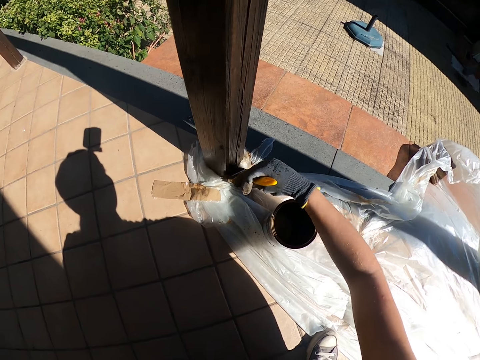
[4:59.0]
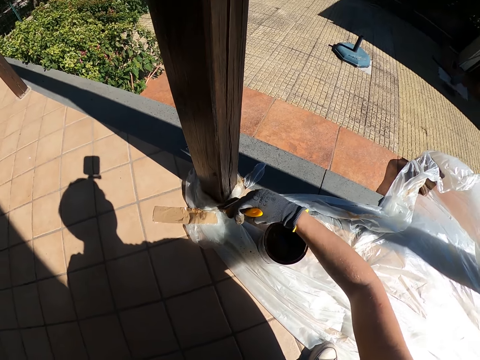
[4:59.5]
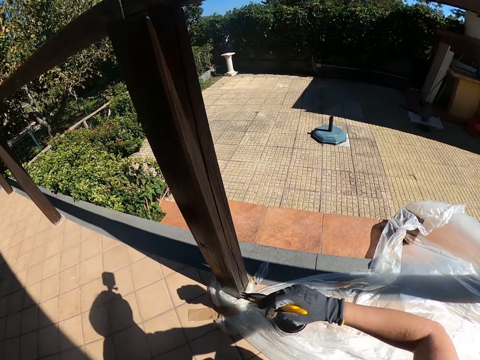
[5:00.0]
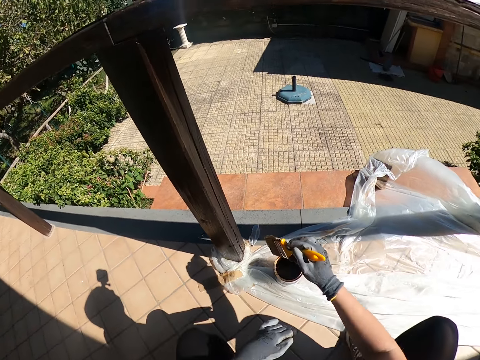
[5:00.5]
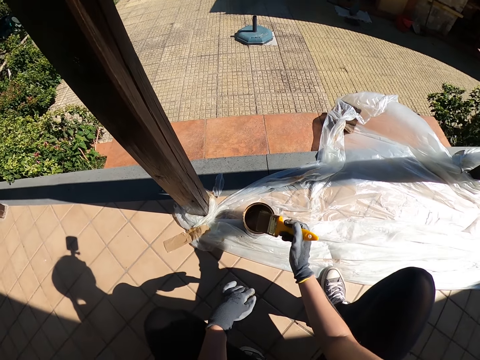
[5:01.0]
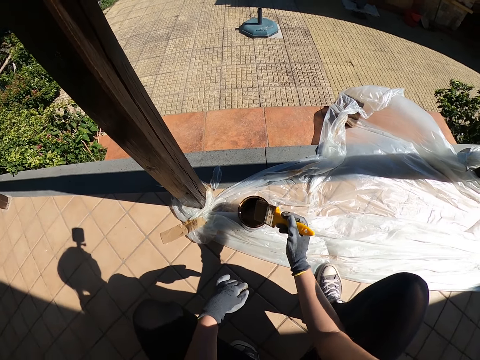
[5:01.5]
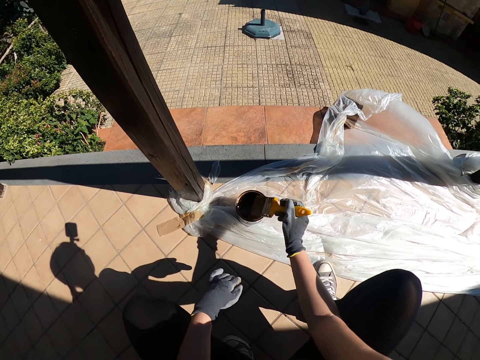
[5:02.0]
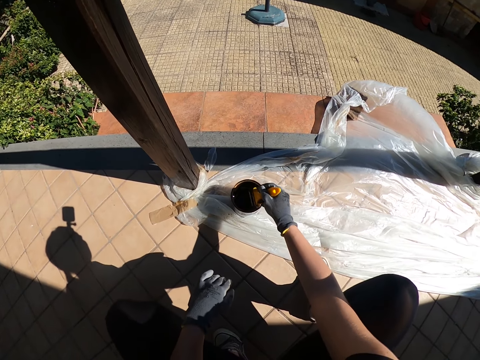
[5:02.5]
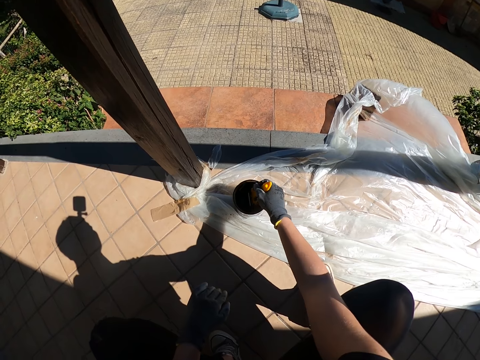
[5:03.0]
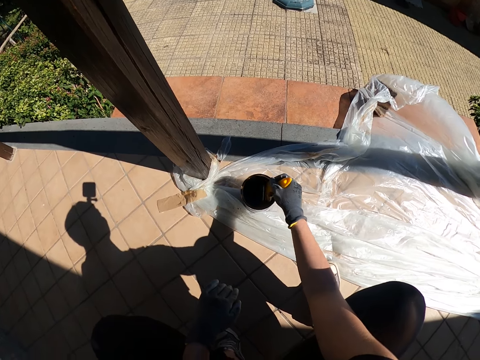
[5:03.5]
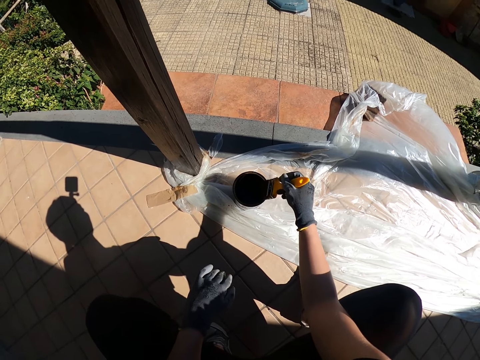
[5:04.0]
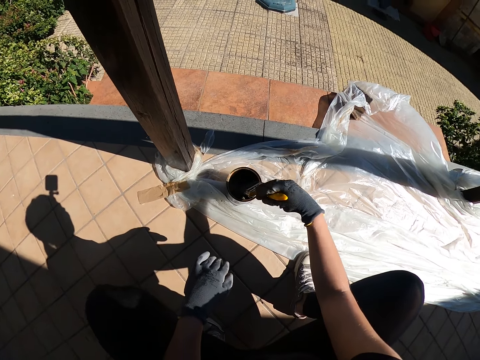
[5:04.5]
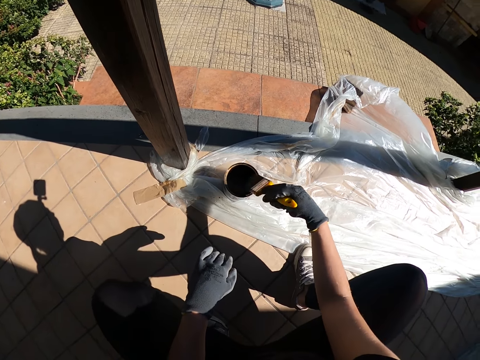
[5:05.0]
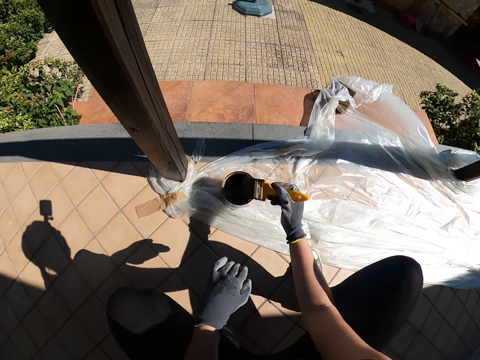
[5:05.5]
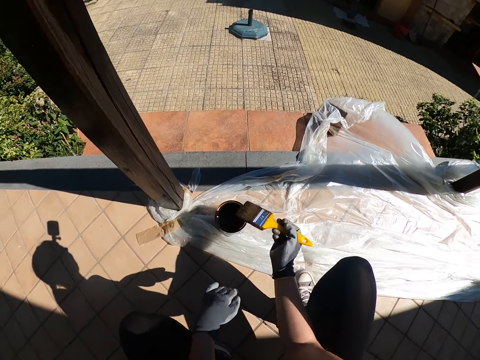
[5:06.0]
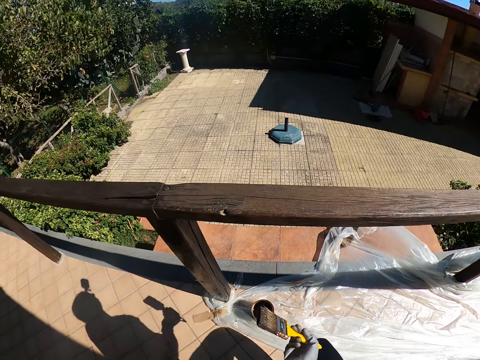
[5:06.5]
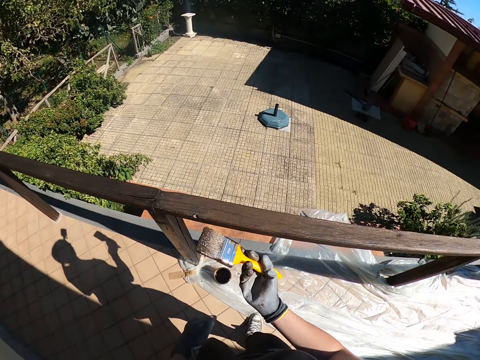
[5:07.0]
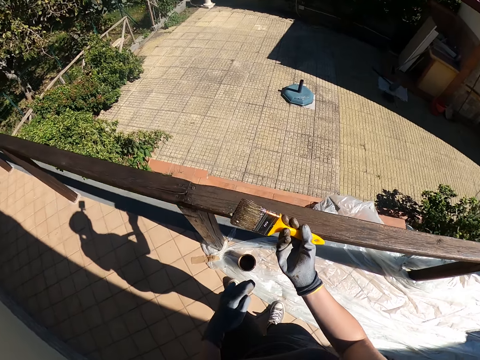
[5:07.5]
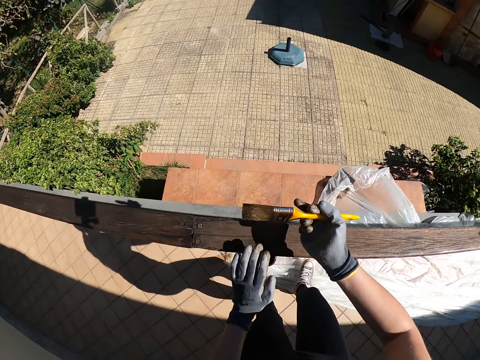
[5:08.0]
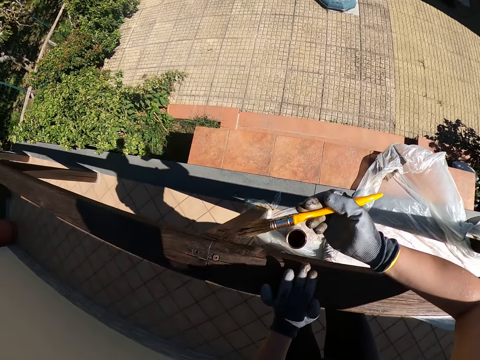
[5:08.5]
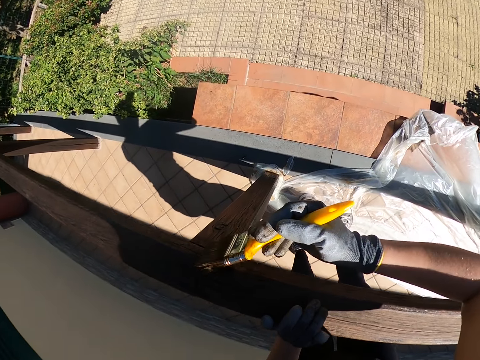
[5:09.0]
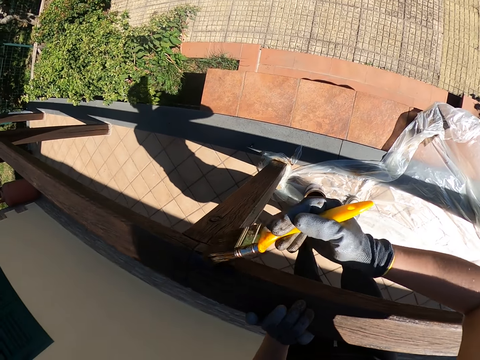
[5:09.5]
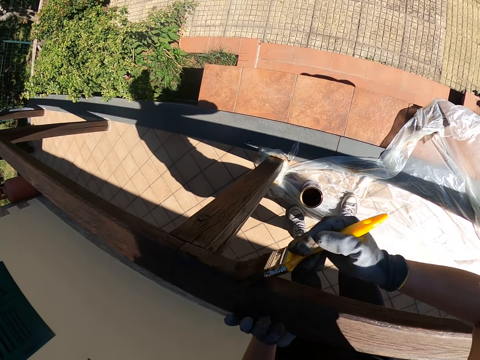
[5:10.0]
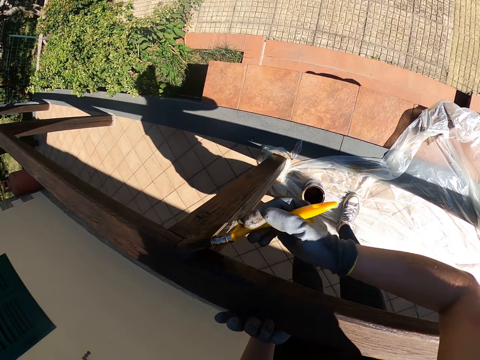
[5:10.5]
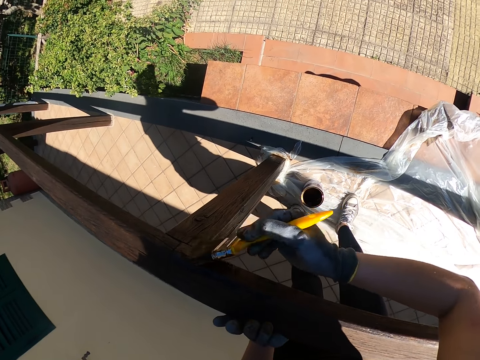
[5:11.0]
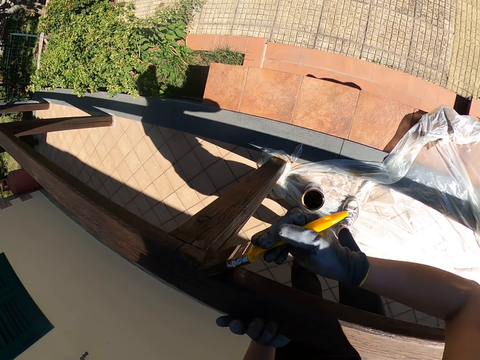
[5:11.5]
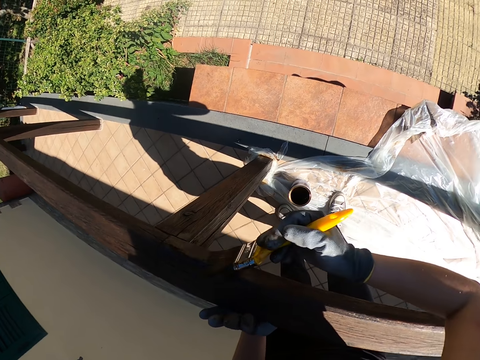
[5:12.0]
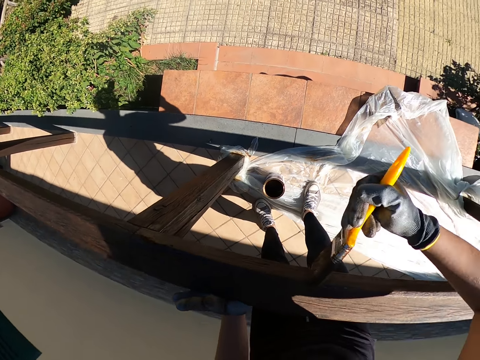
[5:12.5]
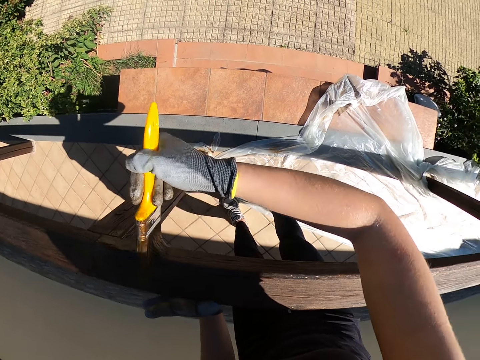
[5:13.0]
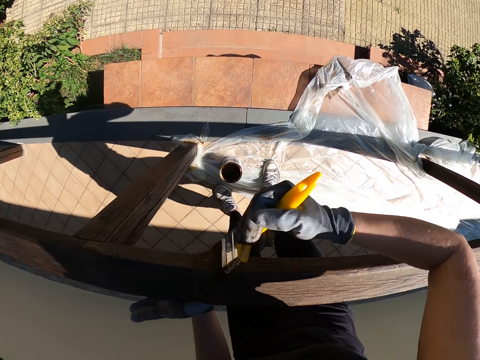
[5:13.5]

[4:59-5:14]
The camera wearer dips the yellow paint brush into the paint container. He touches the brim of the paint container with the yellow paint brush. He stands upright. He moves closer to the balcony railing. He places his left hand on the balcony railing. He paints the balcony railing with the paint brush.

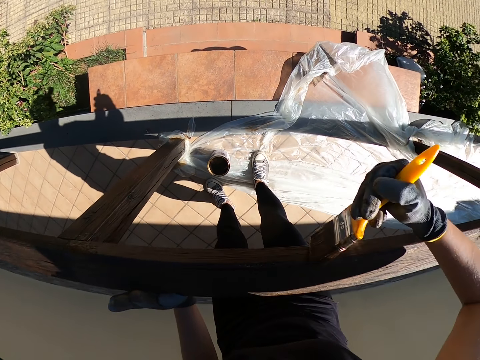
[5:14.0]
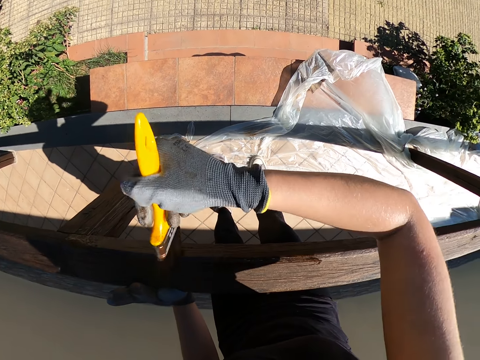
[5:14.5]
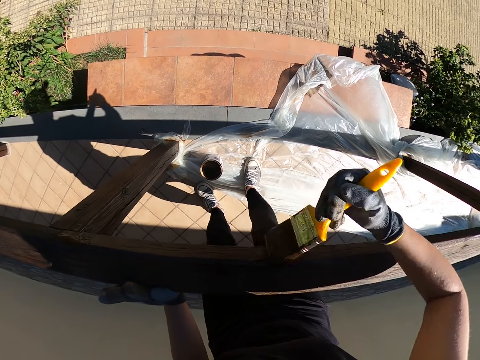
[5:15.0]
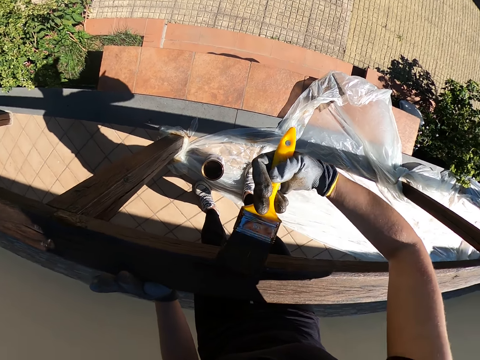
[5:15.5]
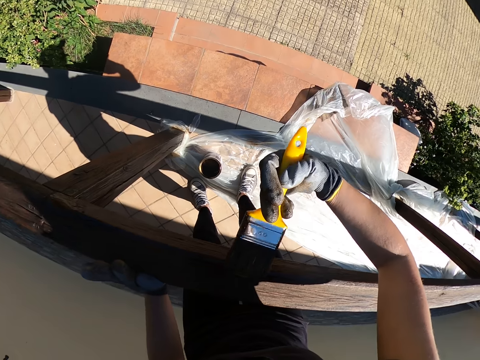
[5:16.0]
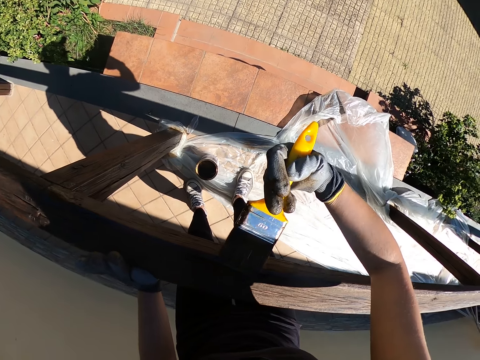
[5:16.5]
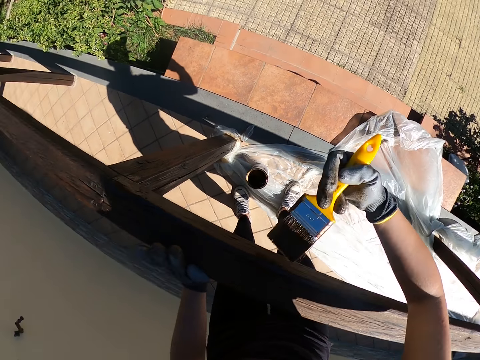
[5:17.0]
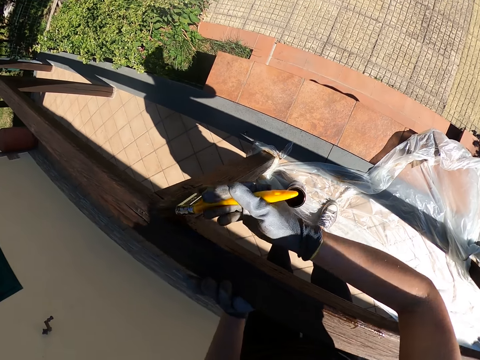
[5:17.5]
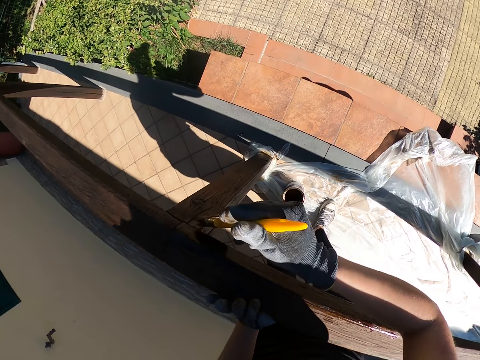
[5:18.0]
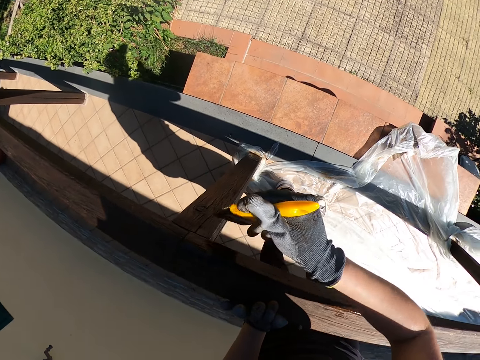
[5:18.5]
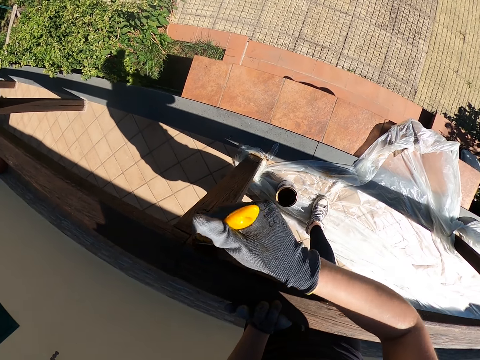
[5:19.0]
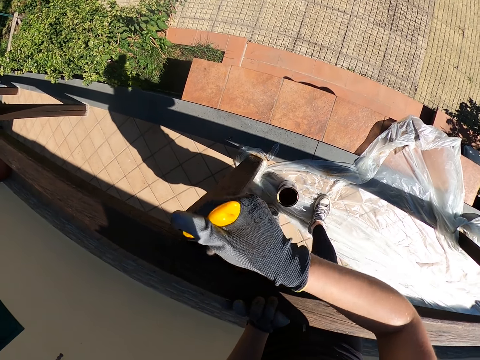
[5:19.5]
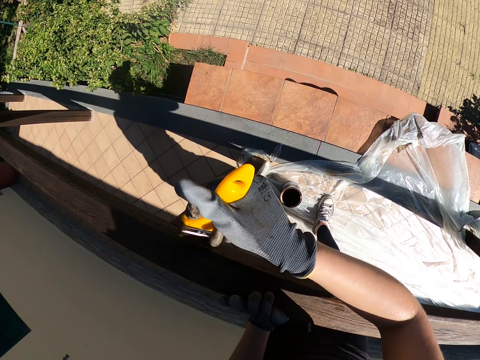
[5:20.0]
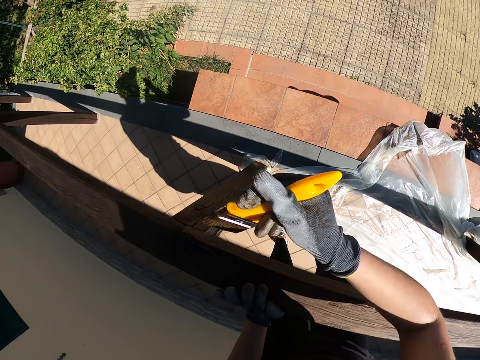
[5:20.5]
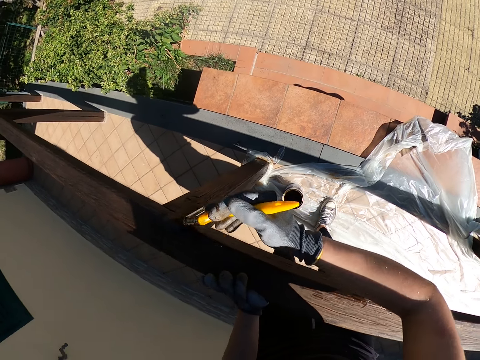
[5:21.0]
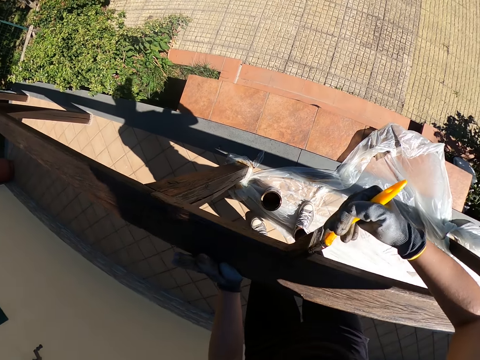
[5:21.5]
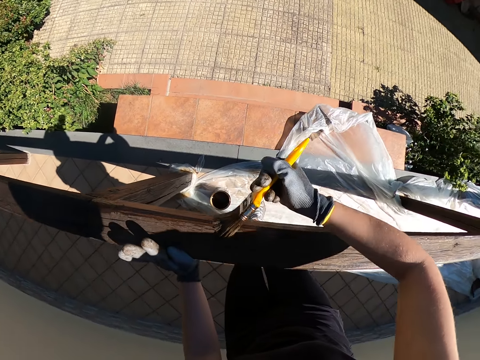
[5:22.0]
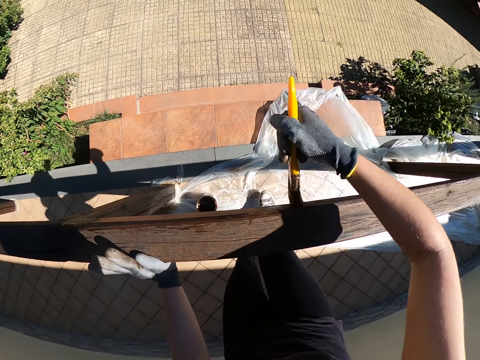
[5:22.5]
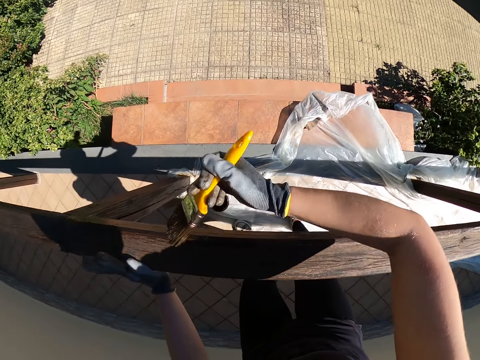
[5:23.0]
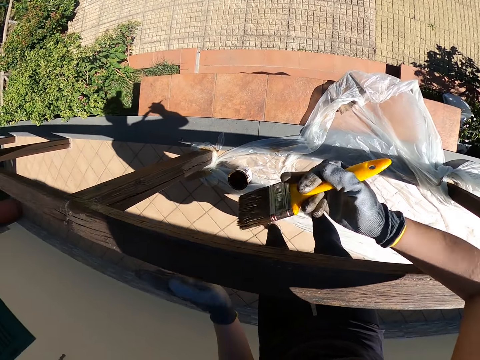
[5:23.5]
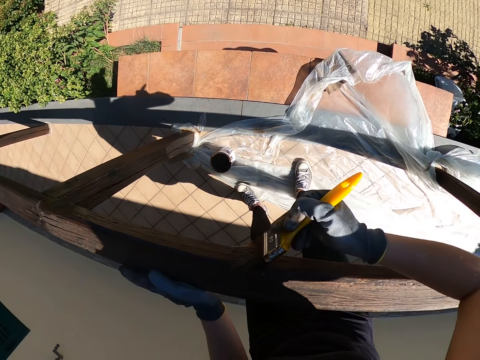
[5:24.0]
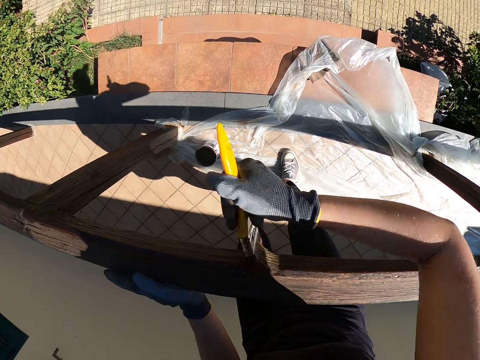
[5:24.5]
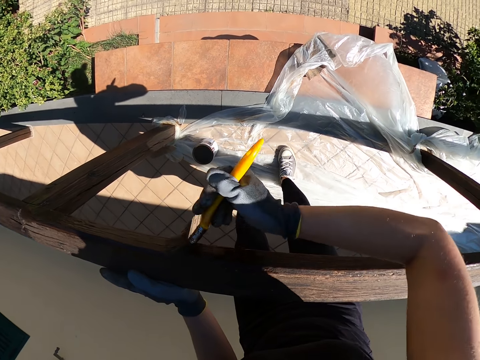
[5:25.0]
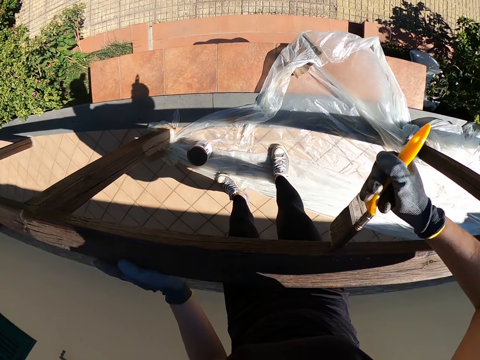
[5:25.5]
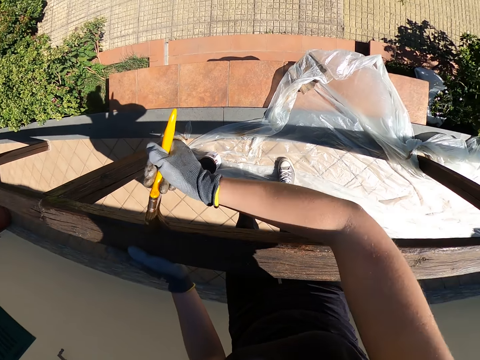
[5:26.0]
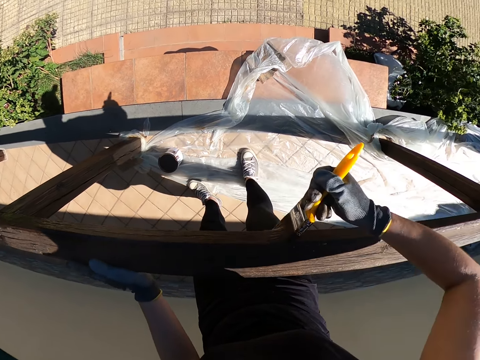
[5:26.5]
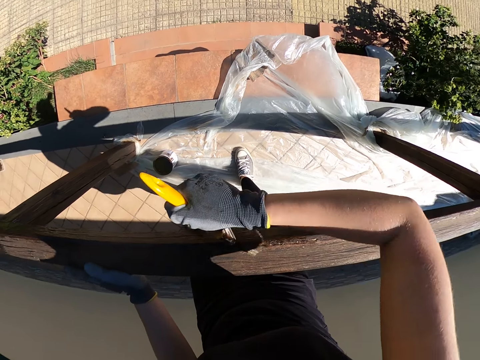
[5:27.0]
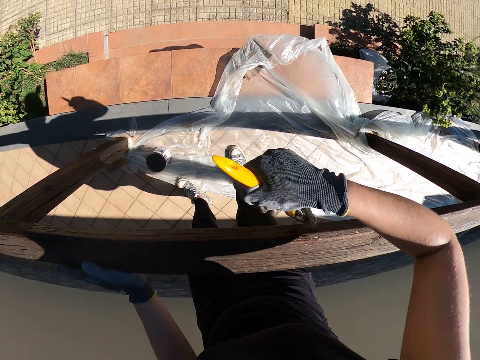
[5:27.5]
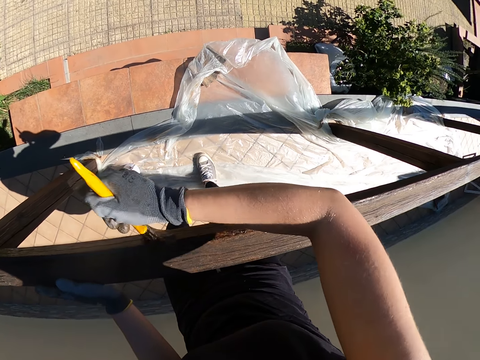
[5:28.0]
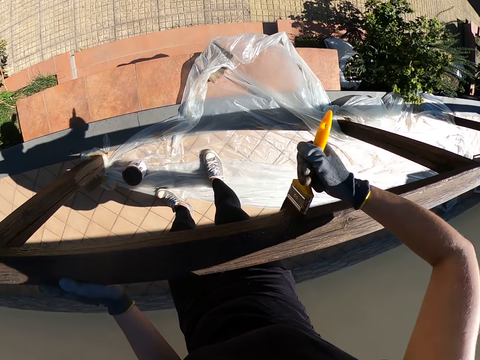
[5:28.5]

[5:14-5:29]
The camera wearer moves to his right. He takes his left hand off the balcony railing. He places his left hand on the balcony railing.
